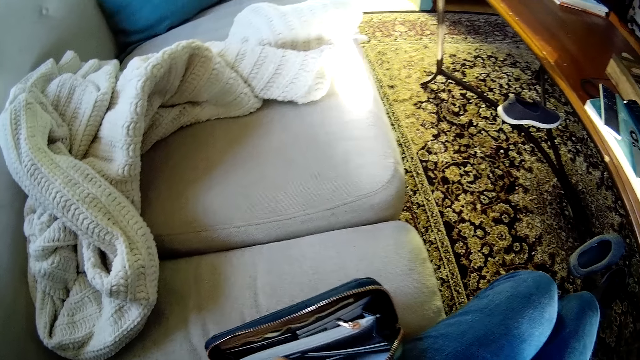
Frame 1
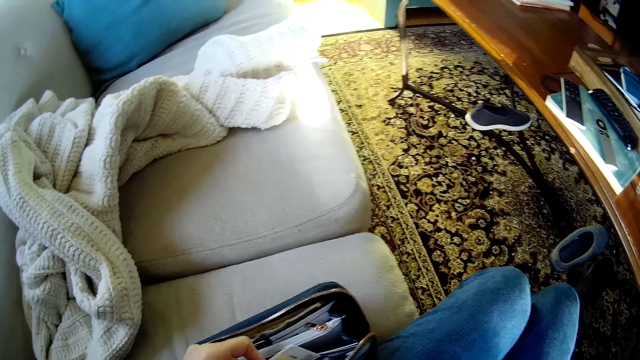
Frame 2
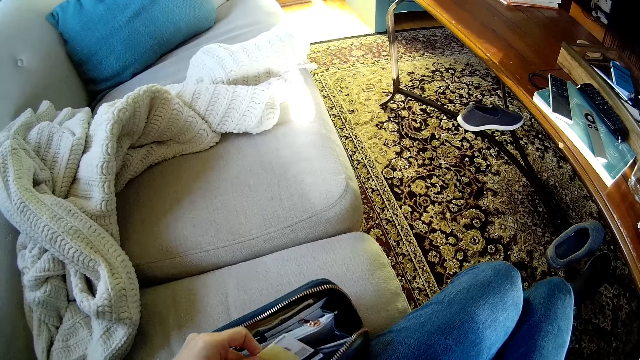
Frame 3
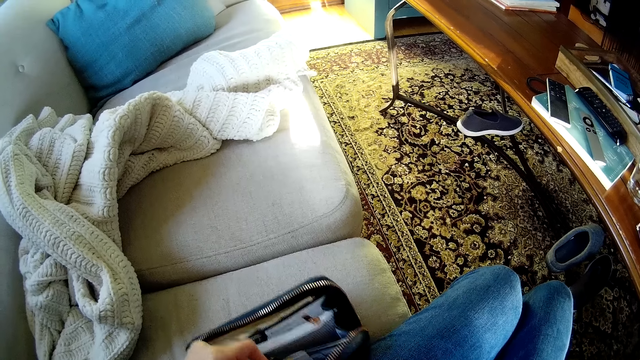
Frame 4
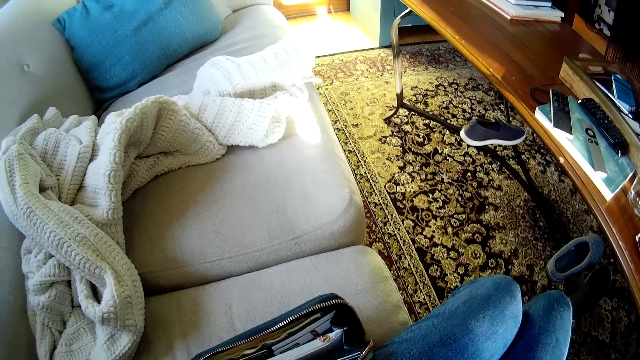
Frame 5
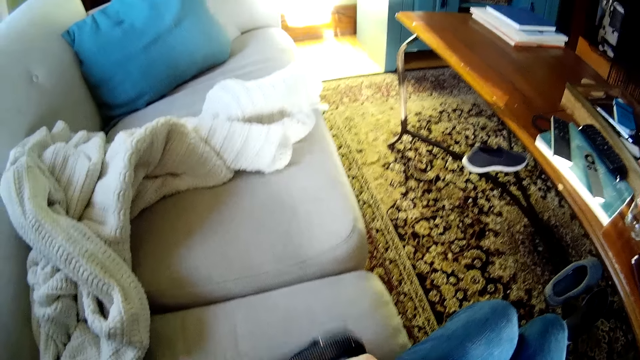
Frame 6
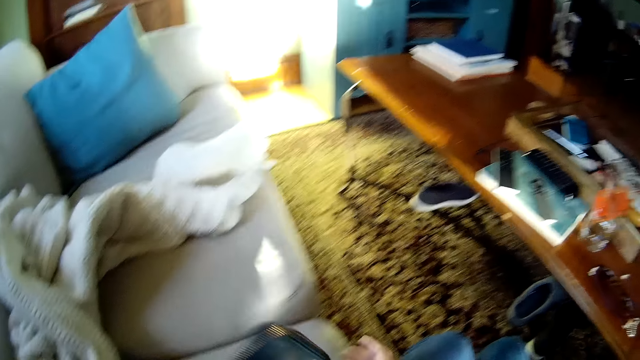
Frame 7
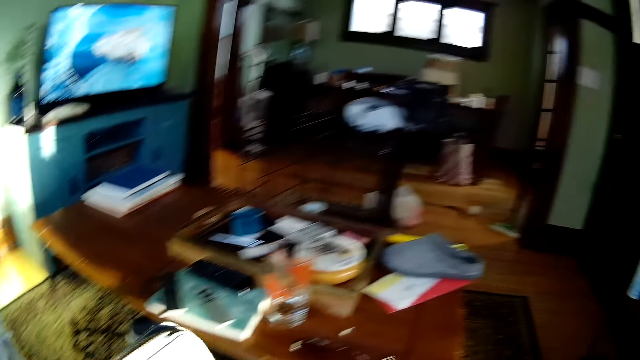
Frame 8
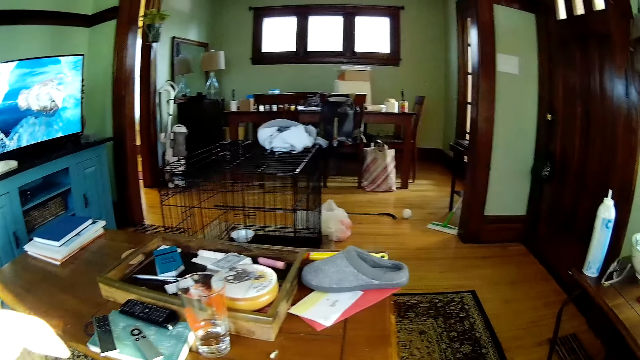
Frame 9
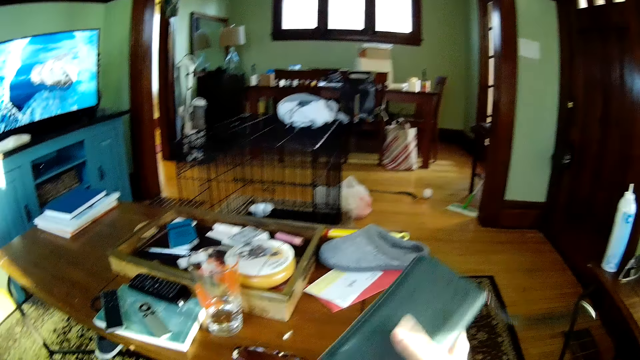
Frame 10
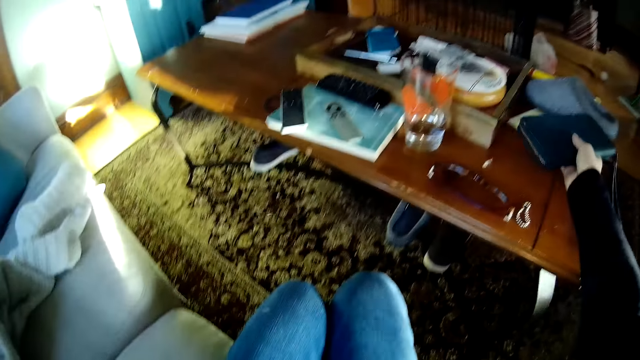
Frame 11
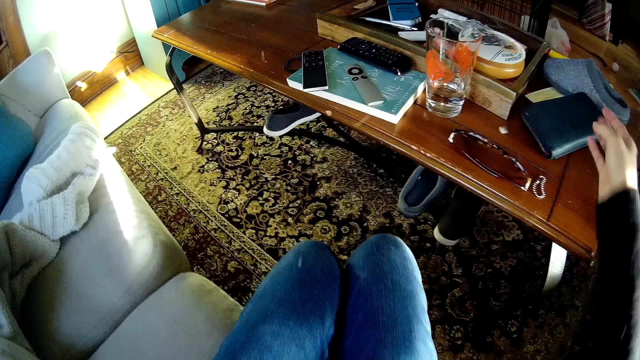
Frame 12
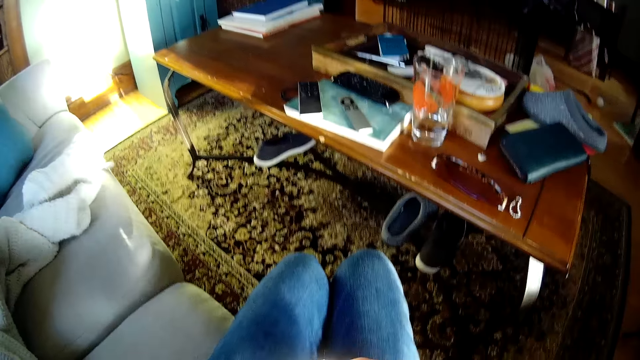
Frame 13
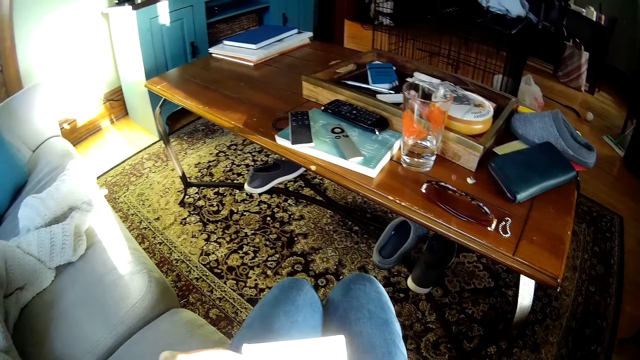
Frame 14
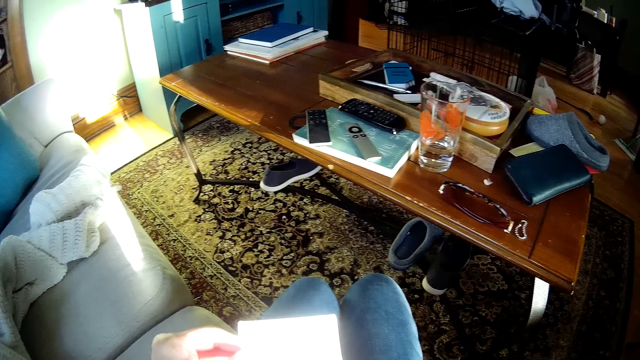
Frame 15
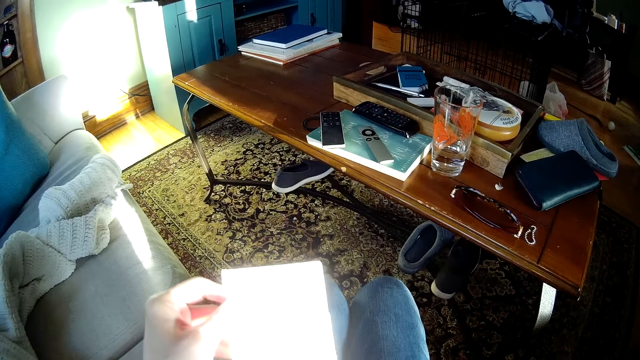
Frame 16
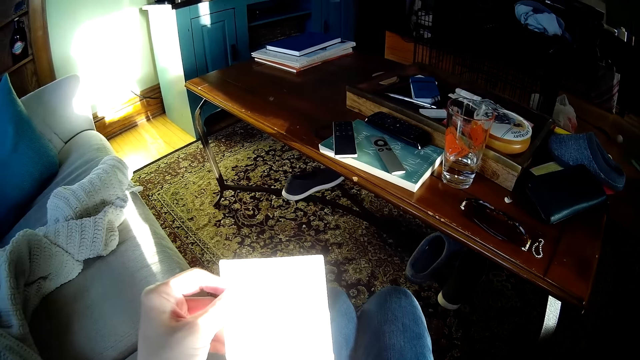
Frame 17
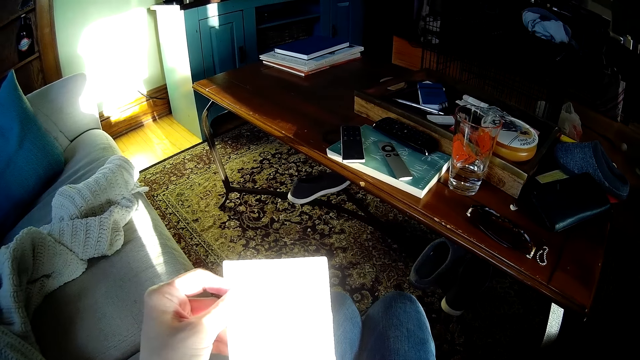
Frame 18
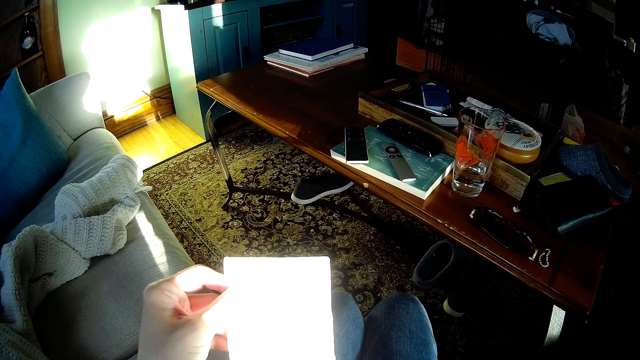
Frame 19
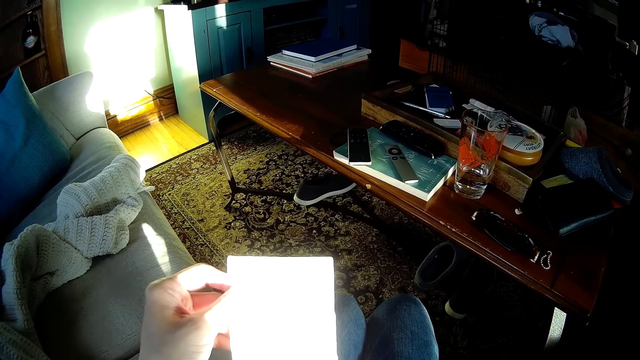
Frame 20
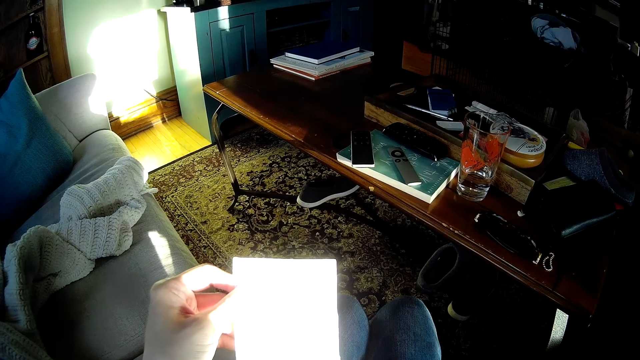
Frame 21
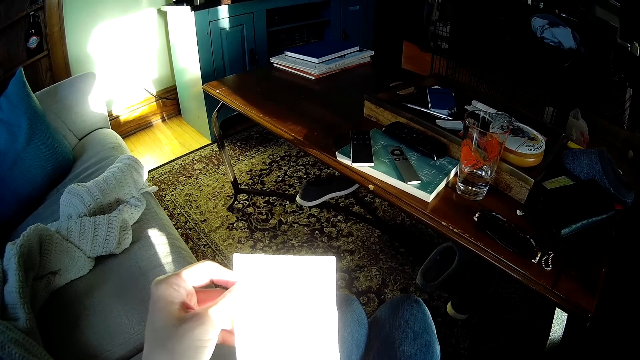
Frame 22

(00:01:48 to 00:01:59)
The camera wearer folds the purse. She stands from the couch. She drops the purse on the center table with her right hand. She reads the piece of paper. She holds the paper on her left hand.

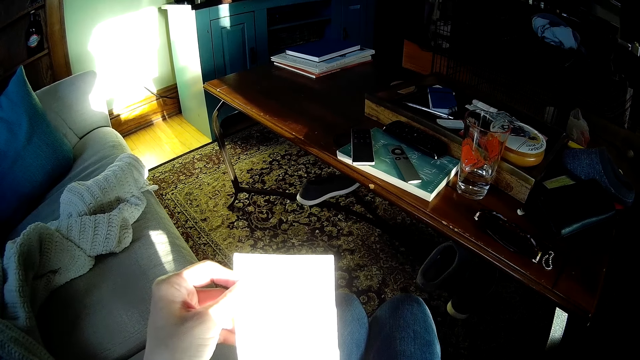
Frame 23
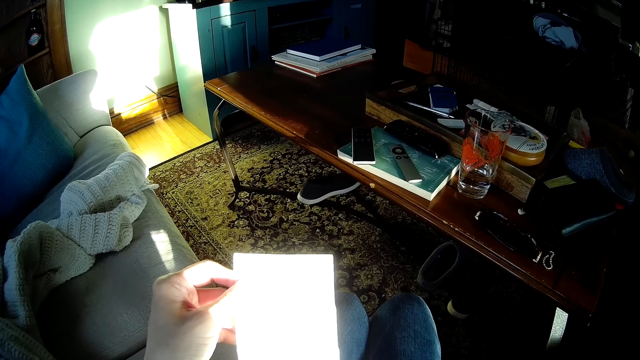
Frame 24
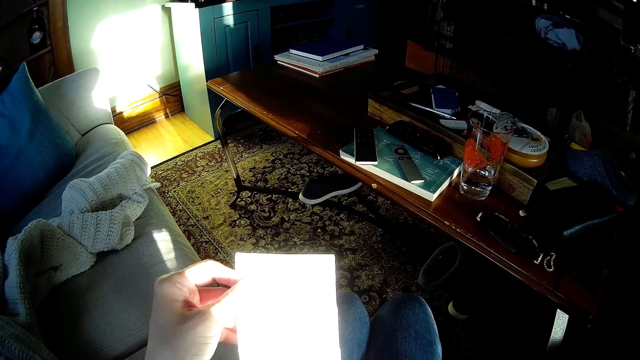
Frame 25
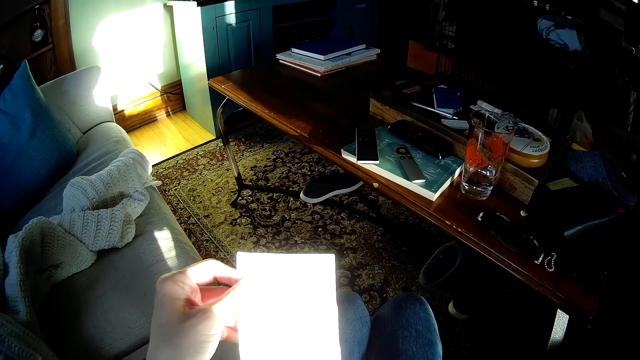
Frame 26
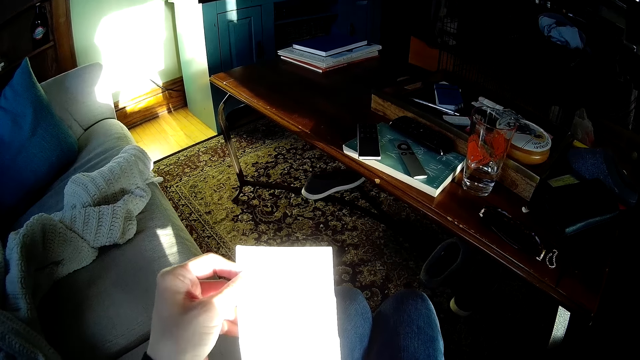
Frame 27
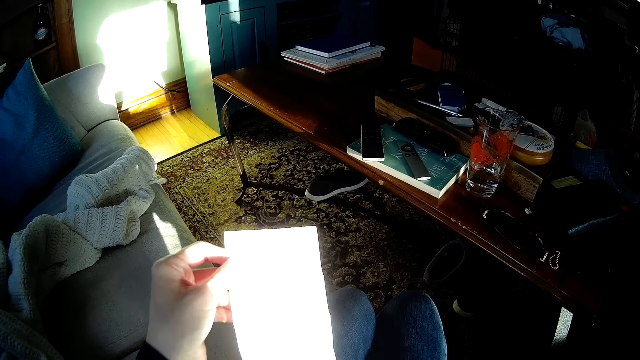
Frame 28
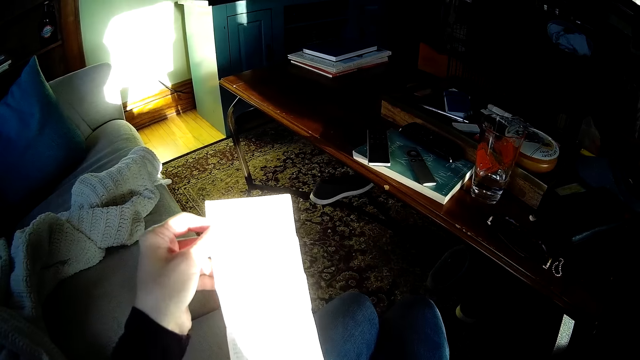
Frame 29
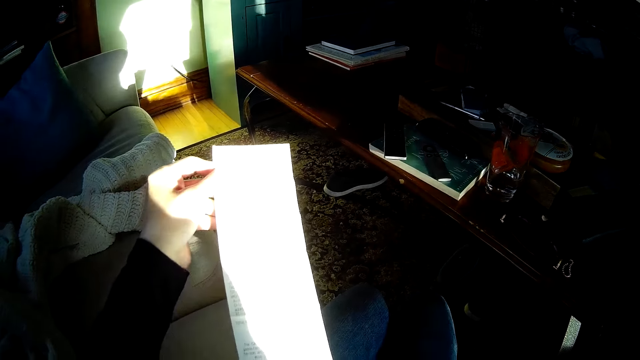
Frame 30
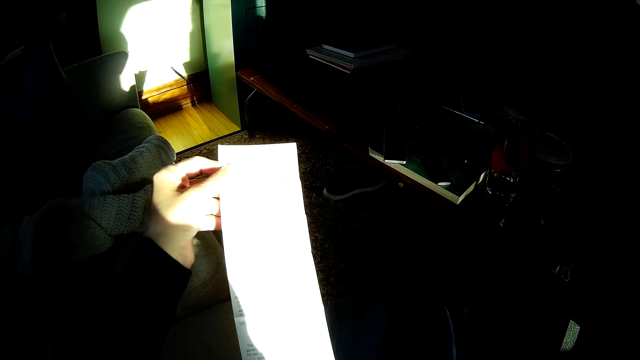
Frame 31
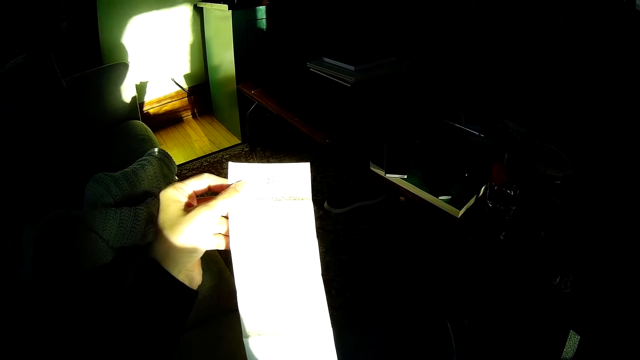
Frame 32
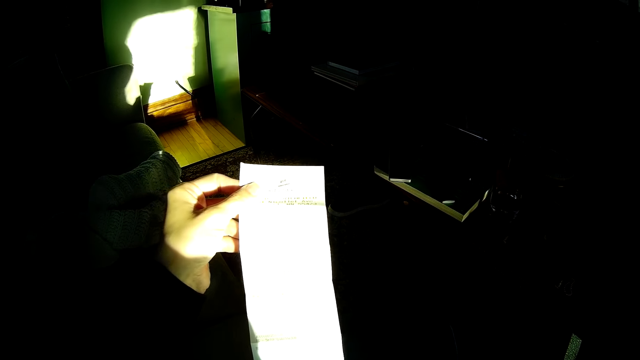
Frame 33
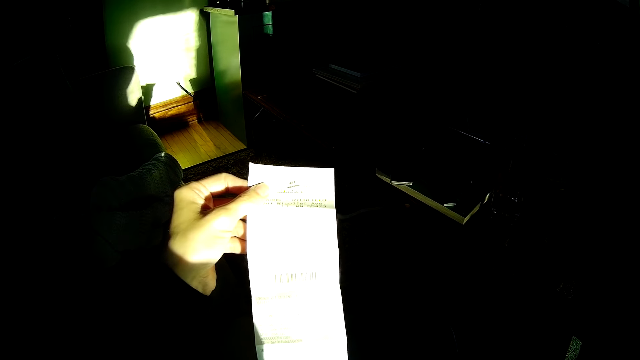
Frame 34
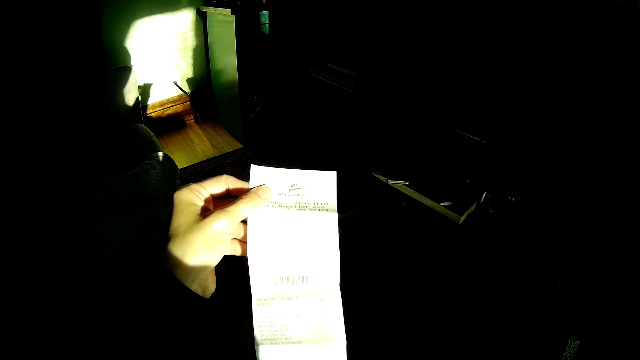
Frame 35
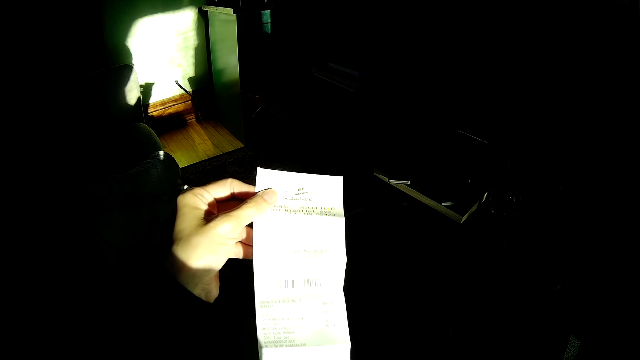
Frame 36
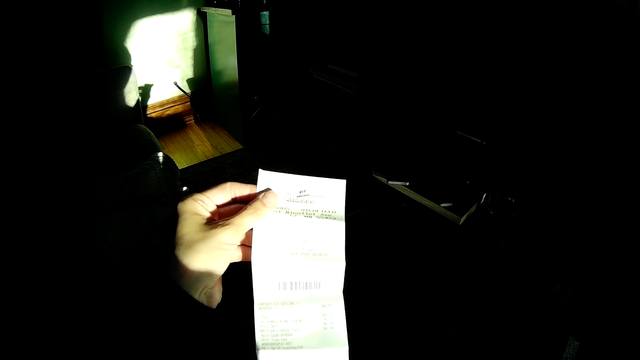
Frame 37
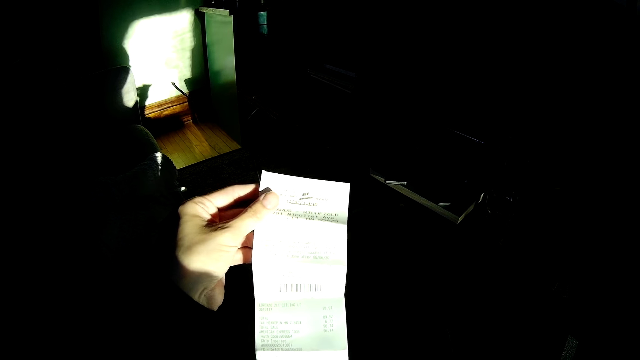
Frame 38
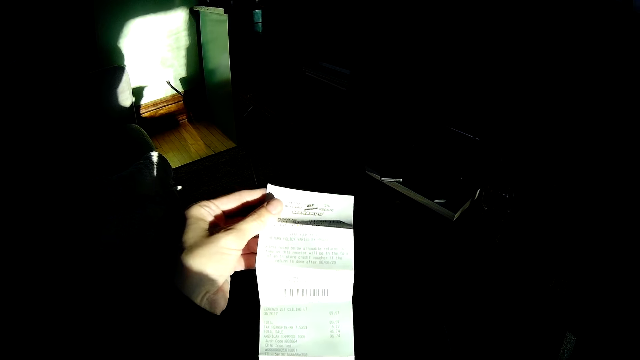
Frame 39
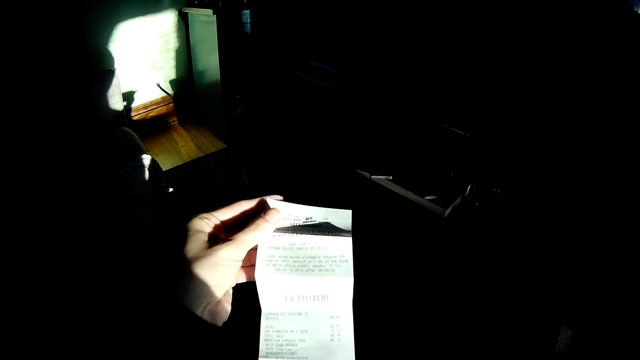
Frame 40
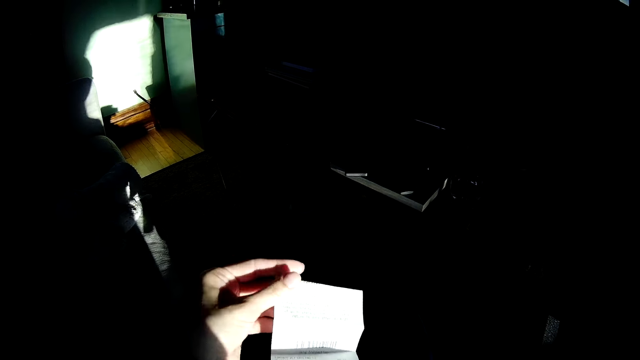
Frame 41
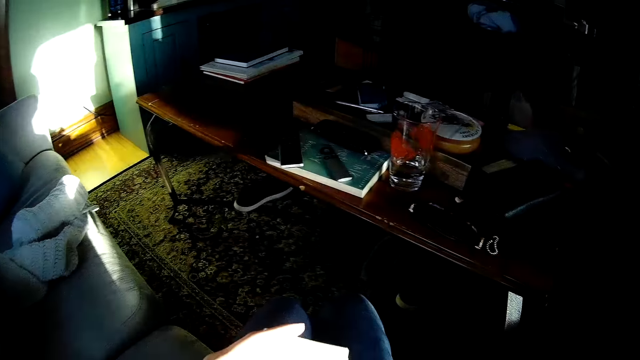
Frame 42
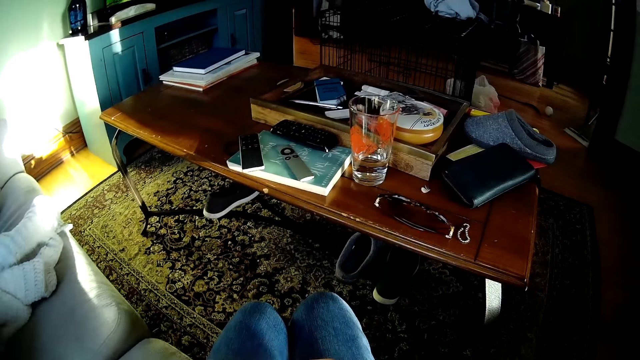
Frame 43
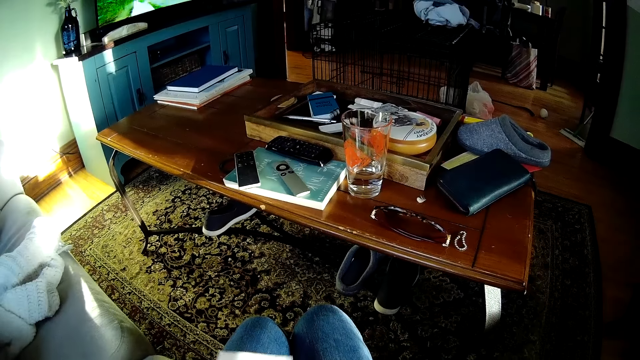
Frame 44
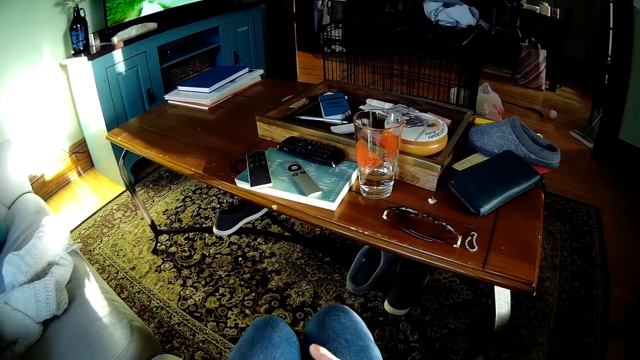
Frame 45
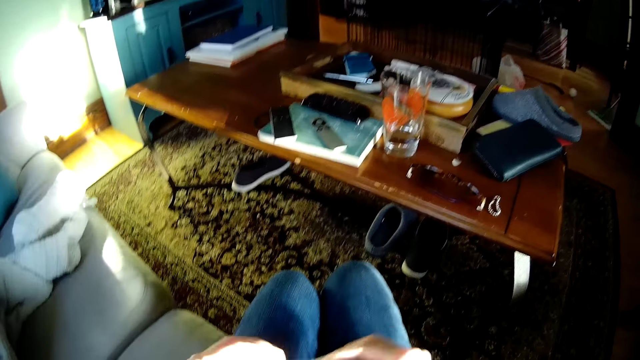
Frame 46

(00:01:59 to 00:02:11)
The camera wearer unfolds a piece of paper. They read the piece of paper. They fold the piece of paper.
